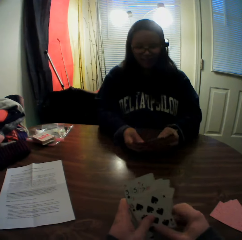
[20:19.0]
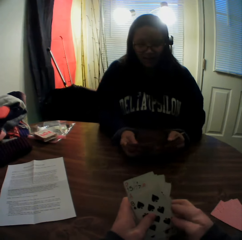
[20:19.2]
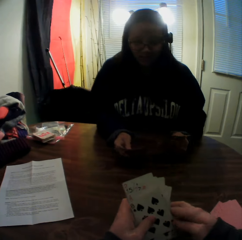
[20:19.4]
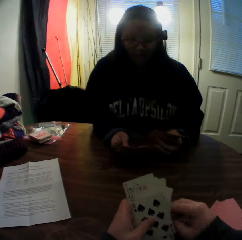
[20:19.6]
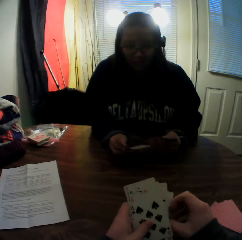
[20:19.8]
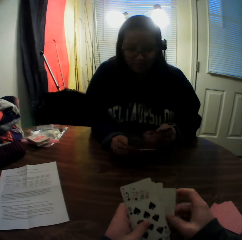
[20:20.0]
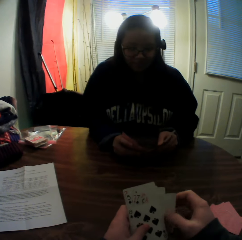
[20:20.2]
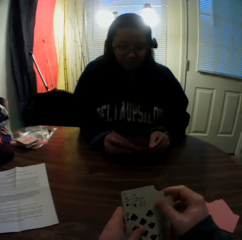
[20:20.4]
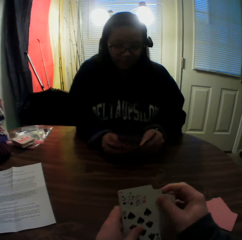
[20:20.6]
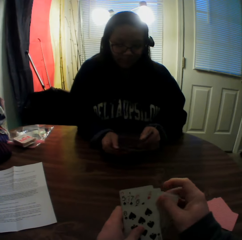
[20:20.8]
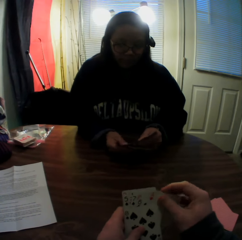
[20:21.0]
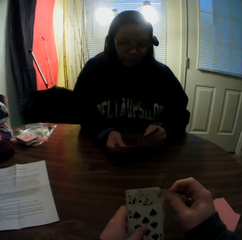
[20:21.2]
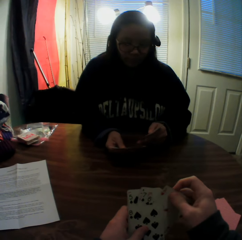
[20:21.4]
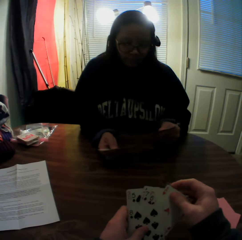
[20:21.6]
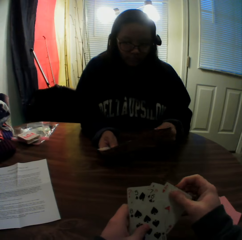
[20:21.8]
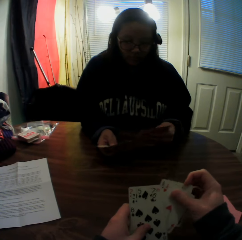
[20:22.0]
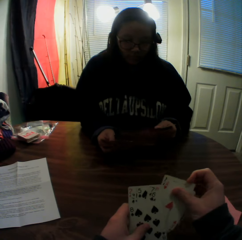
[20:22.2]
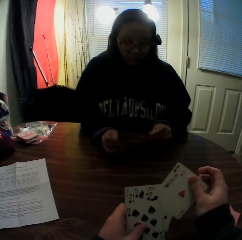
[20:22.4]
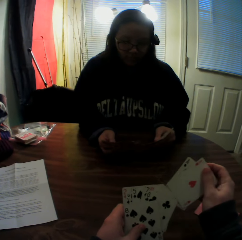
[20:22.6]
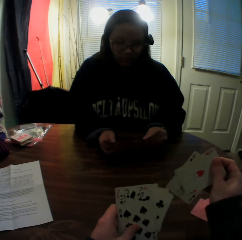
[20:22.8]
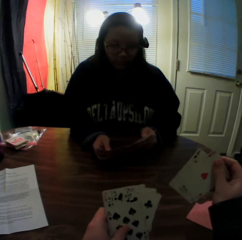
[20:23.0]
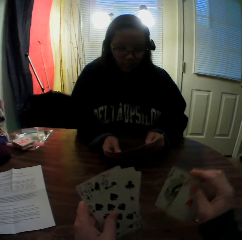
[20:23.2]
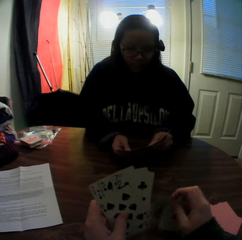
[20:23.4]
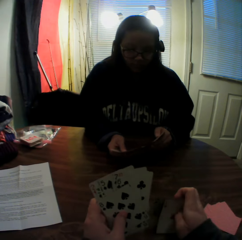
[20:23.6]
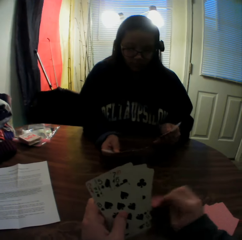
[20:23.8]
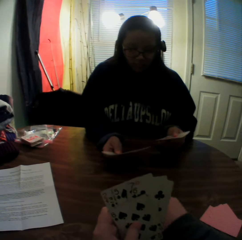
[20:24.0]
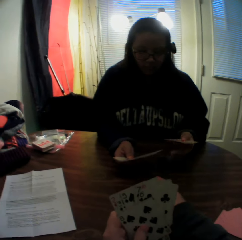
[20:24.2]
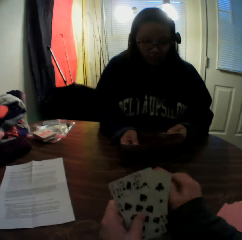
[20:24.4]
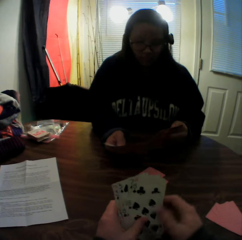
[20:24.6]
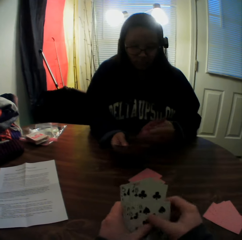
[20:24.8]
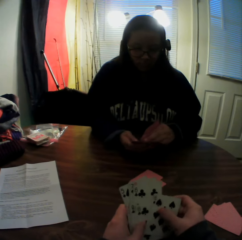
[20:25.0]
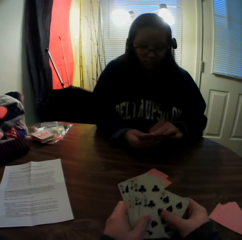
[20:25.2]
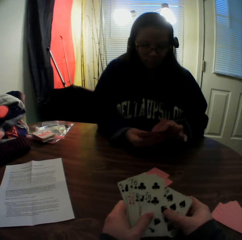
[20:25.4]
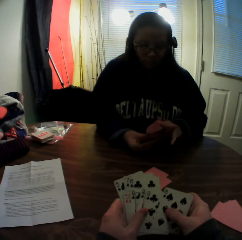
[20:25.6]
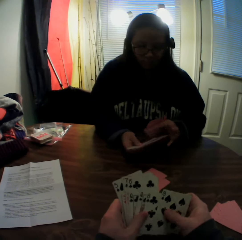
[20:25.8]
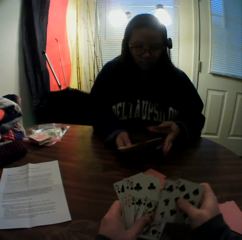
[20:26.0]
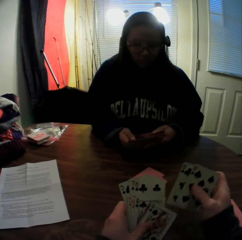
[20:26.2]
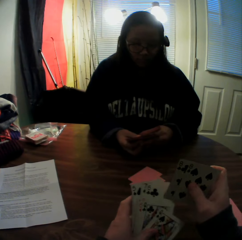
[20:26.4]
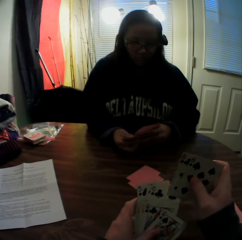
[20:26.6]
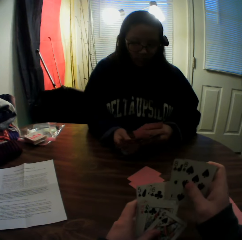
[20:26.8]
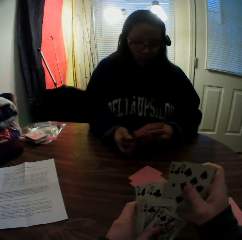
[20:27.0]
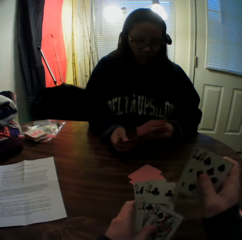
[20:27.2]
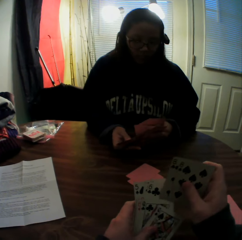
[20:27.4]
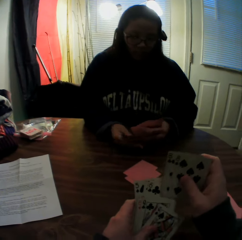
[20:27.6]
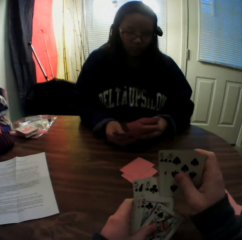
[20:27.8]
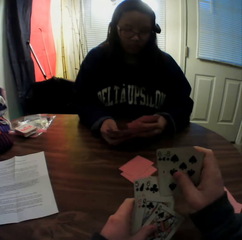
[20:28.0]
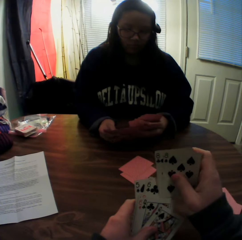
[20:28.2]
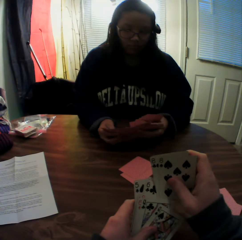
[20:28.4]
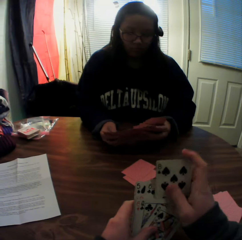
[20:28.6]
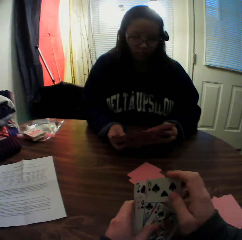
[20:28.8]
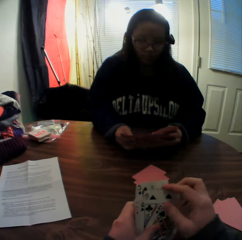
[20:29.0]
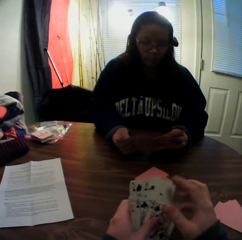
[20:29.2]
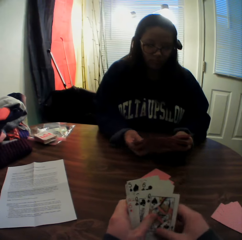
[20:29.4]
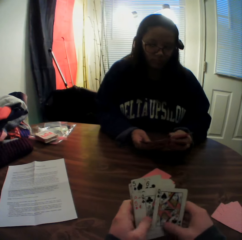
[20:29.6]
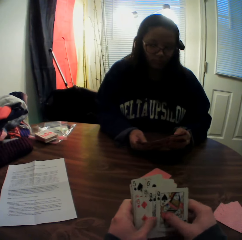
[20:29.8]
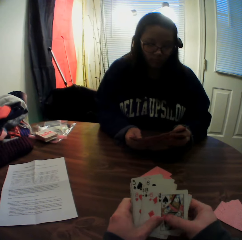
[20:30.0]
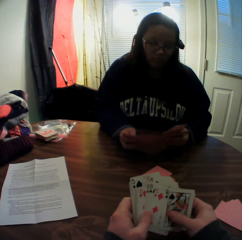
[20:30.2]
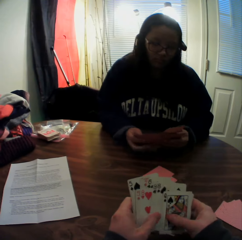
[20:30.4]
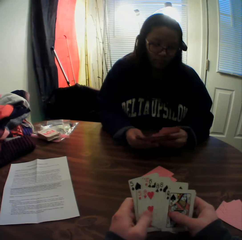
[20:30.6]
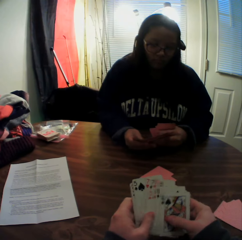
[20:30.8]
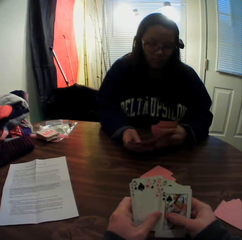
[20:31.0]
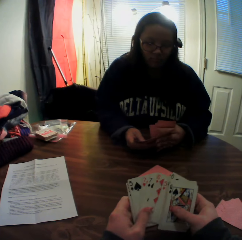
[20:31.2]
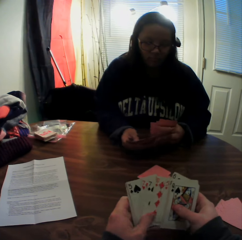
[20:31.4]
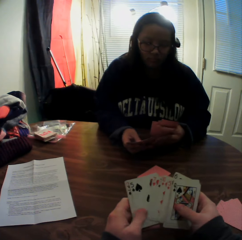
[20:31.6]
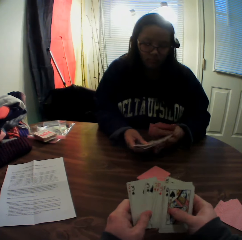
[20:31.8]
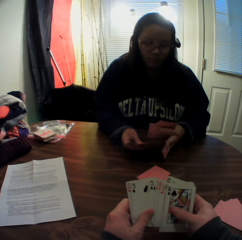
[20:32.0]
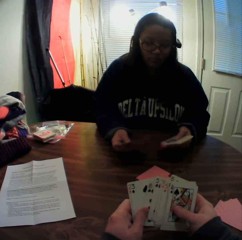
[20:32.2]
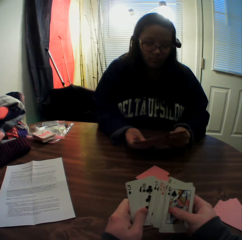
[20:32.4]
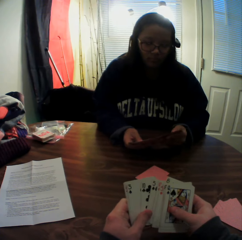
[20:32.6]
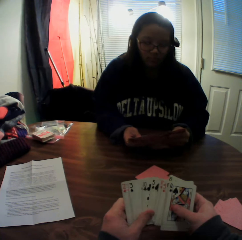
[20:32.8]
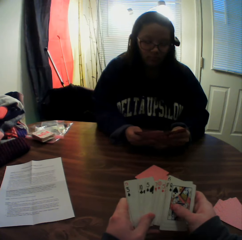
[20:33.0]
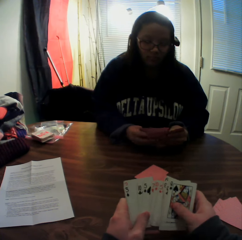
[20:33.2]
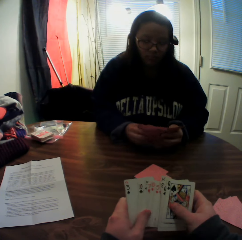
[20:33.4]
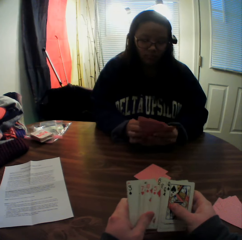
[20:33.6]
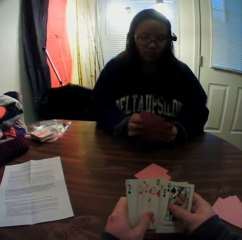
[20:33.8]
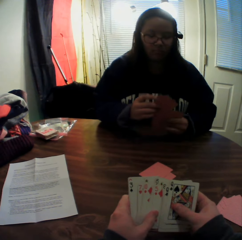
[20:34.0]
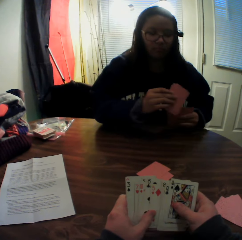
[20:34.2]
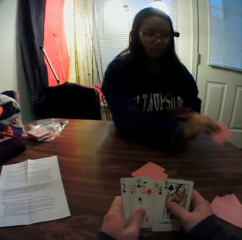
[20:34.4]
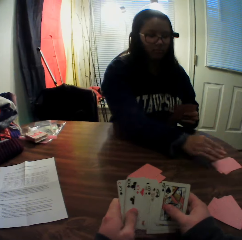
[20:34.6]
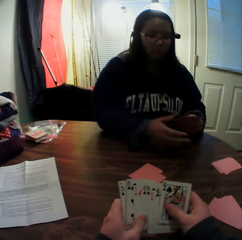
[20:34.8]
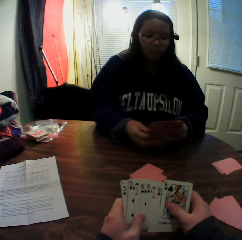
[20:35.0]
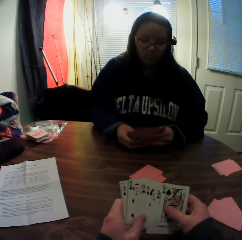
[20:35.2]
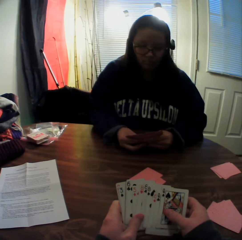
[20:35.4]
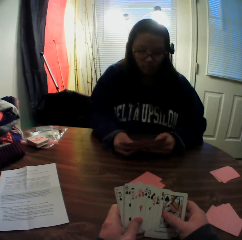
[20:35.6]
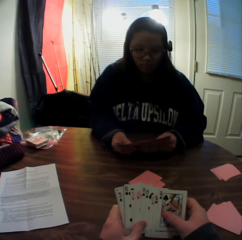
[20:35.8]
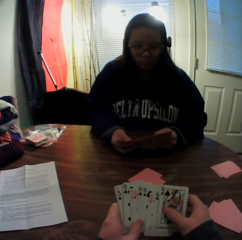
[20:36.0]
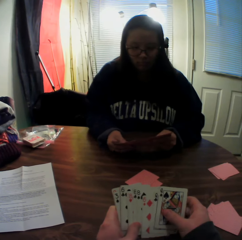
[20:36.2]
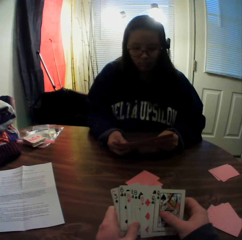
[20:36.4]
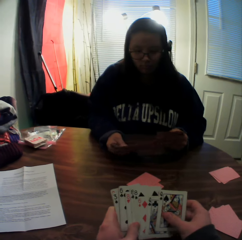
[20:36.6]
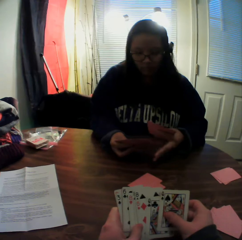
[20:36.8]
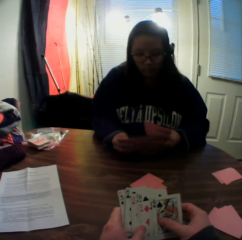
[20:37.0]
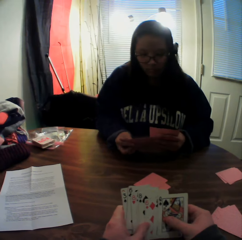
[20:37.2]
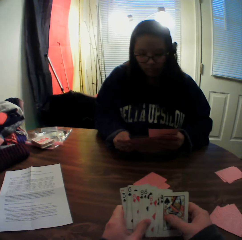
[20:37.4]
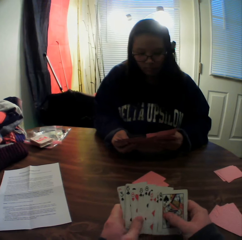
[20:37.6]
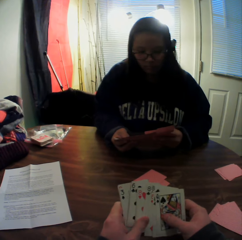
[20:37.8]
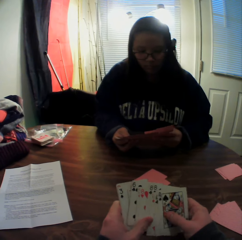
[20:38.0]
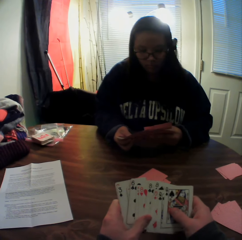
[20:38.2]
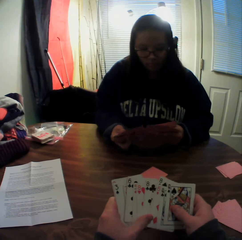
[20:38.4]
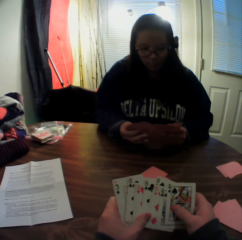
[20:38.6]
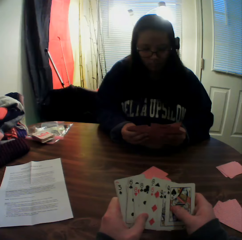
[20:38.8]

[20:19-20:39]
A woman adjusts. The camera wearer slides the cards. He picks two cards from the stack of cards in his hands with his right hand. He places the cards onto the table. The woman pulls the cards and flips through the stack of cards in her hands. The camera wearer flips through the stack of cards in his hands. He fixes the cards. The woman slides the cards. The camera wearer fixes the cards. The woman arranges the cards, picks cards from the stack of cards in her hands with her right hand, drops the cards onto the table, and flips through the stack of cards in her hands. The camera wearer slides the cards. The woman slides the cards.

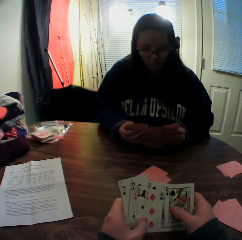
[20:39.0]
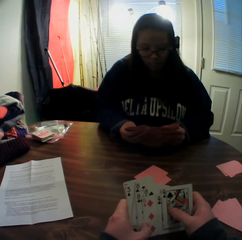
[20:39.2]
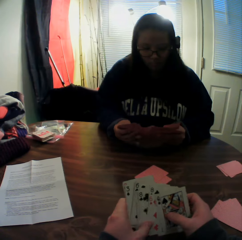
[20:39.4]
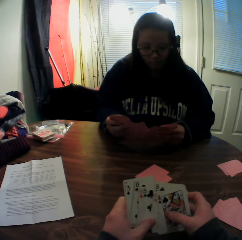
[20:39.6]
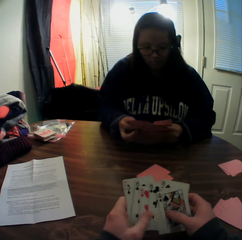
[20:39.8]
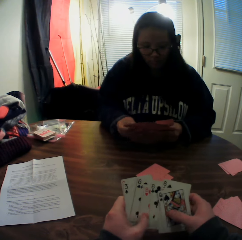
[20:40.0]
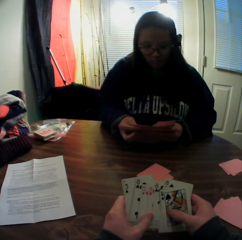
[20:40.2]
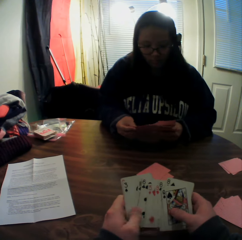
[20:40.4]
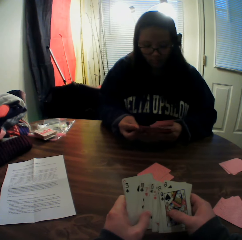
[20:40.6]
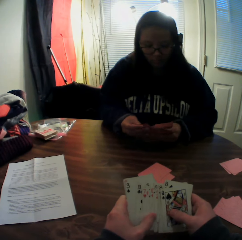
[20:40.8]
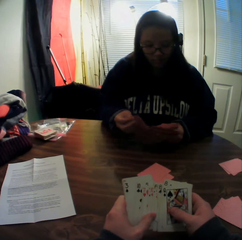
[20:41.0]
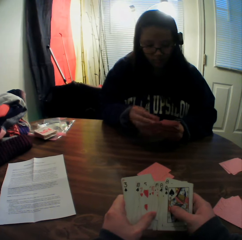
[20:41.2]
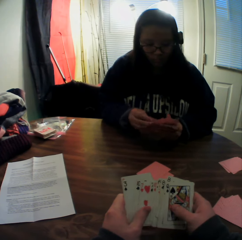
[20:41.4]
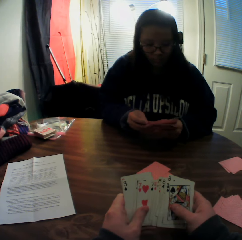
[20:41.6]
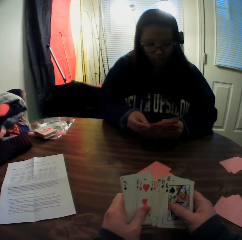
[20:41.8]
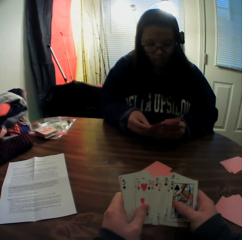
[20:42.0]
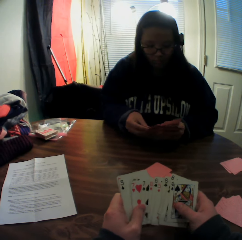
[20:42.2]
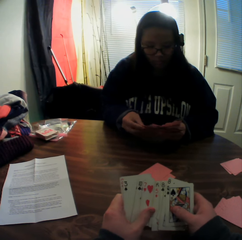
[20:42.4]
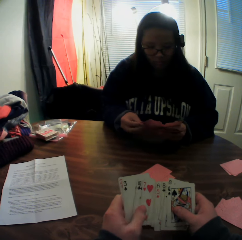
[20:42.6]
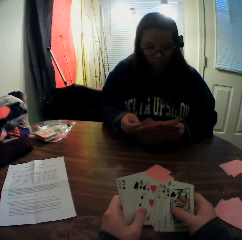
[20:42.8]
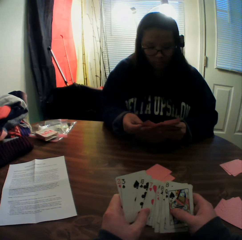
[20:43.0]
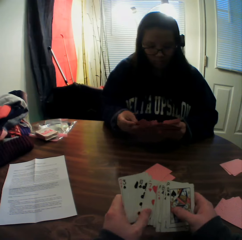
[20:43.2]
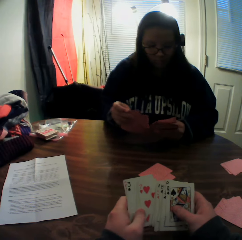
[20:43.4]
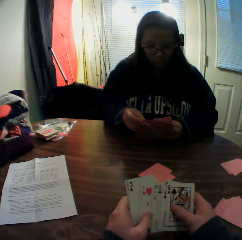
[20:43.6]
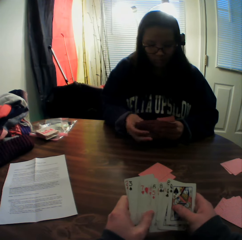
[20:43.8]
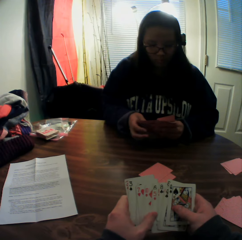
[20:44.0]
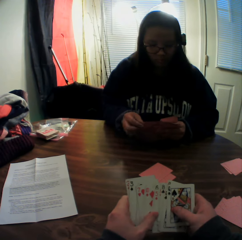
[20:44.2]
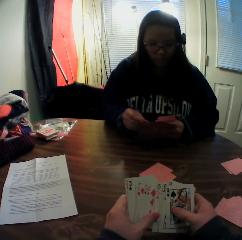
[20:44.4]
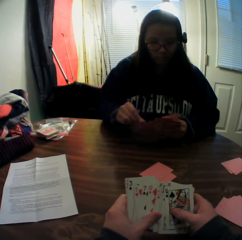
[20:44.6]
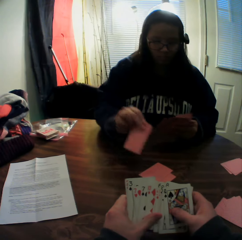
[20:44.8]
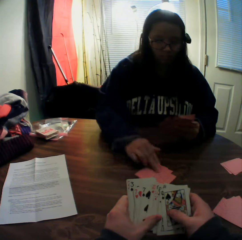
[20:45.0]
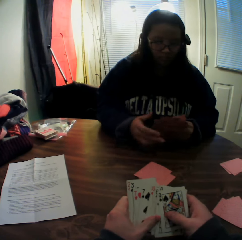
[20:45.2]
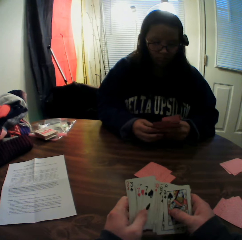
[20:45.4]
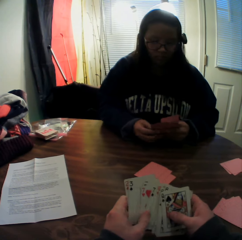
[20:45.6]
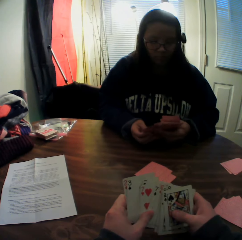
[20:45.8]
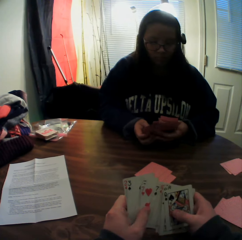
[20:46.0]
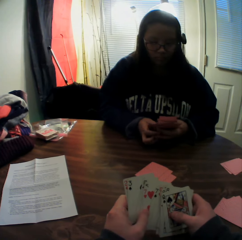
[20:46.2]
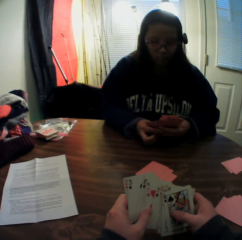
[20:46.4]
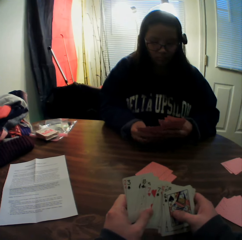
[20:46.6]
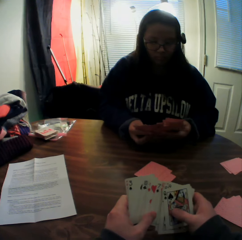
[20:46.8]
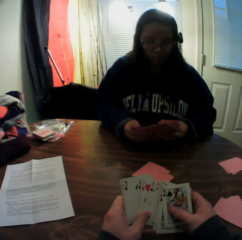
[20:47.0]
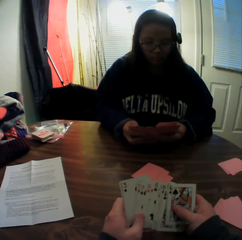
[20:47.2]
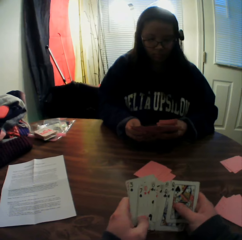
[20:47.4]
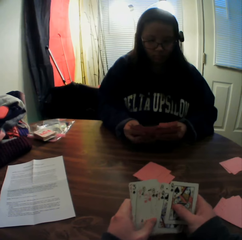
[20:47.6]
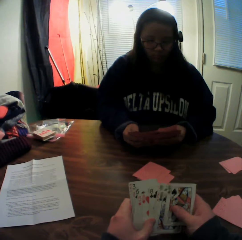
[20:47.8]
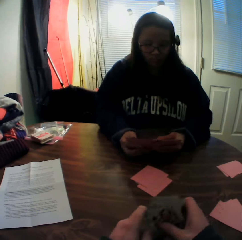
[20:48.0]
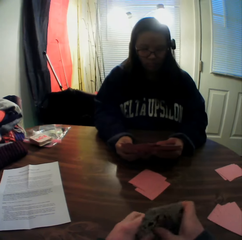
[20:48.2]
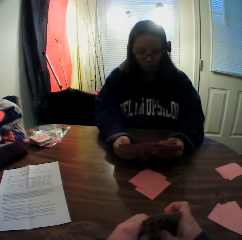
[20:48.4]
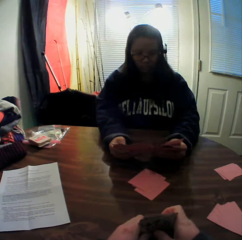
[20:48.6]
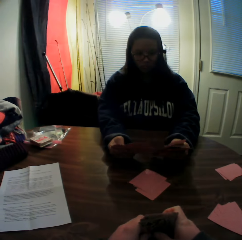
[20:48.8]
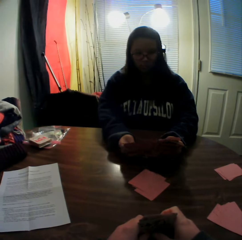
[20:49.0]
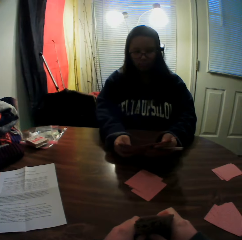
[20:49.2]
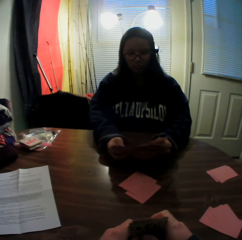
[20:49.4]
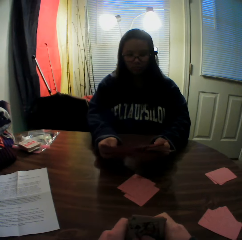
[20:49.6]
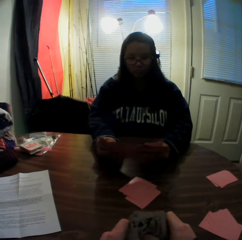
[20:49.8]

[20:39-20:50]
The camera wearer slides the cards. A woman slides the cards. The woman turns a card. The camera wearer slides the cards. The woman picks a card from the stack of cards in her hands with her right hand. The woman places the card onto the table. The camera wearer slides the cards. The woman flips through the stack of cards in her hands. The woman slides the cards. The camera wearer arranges the cards.
